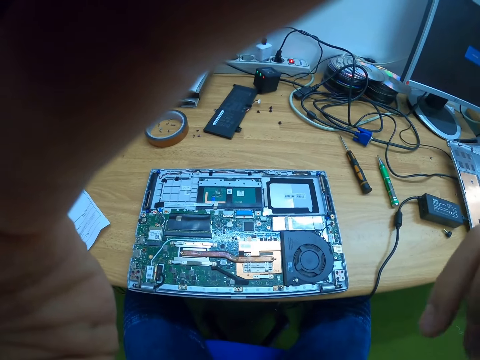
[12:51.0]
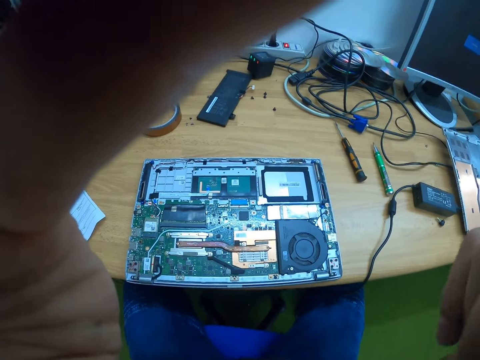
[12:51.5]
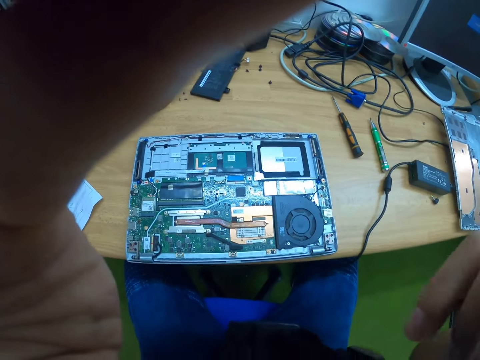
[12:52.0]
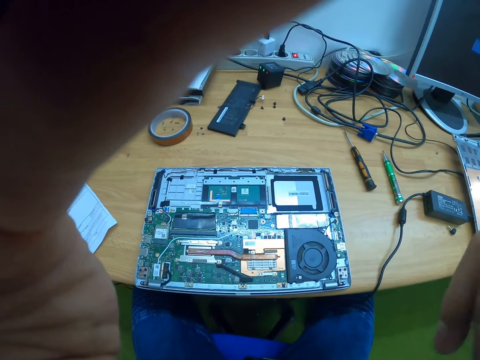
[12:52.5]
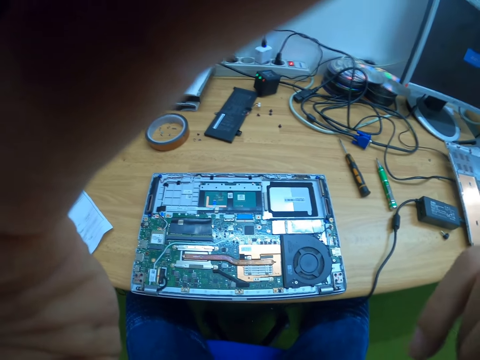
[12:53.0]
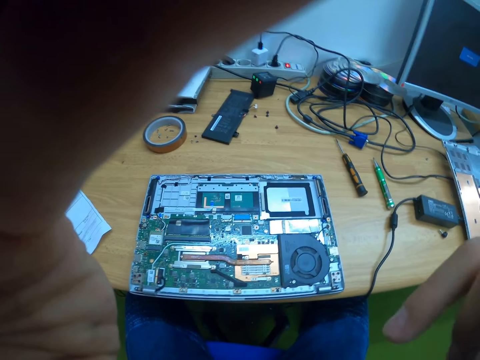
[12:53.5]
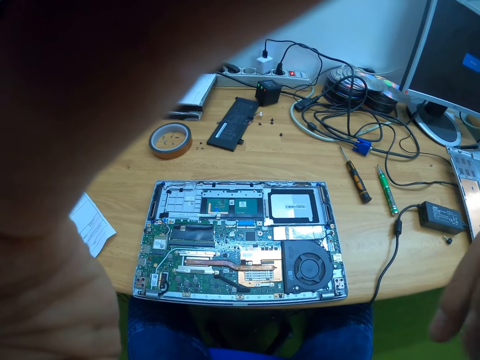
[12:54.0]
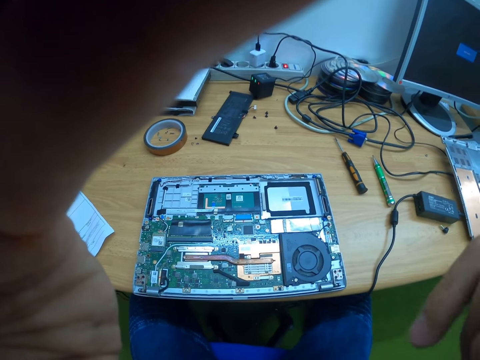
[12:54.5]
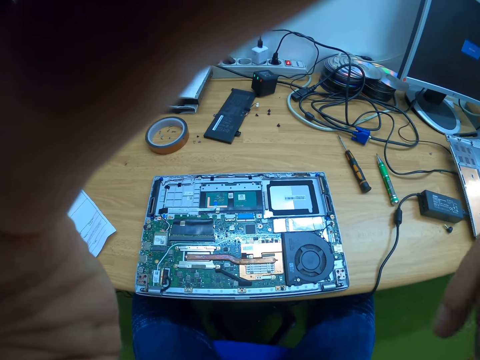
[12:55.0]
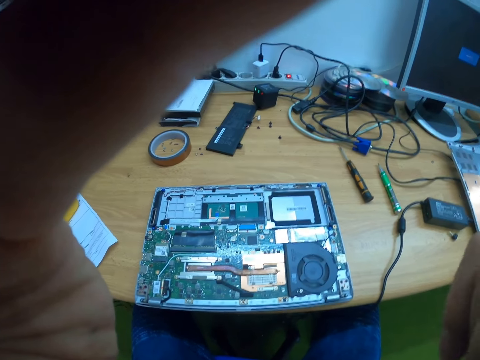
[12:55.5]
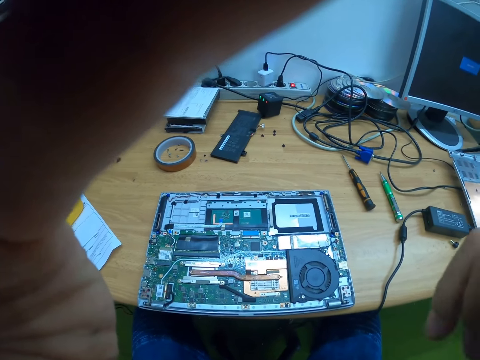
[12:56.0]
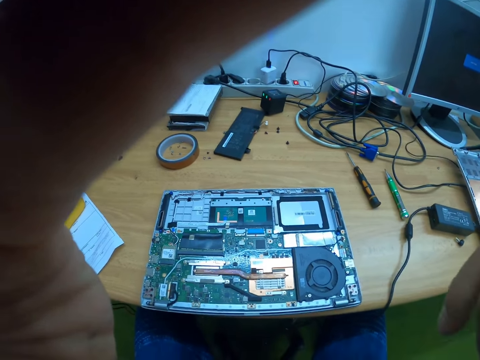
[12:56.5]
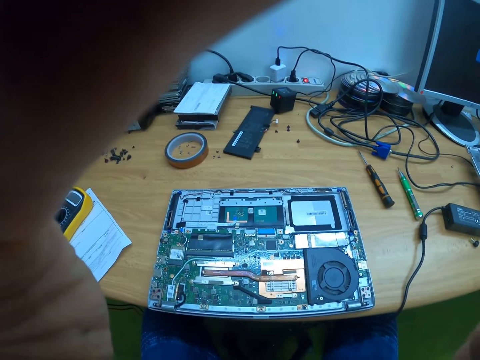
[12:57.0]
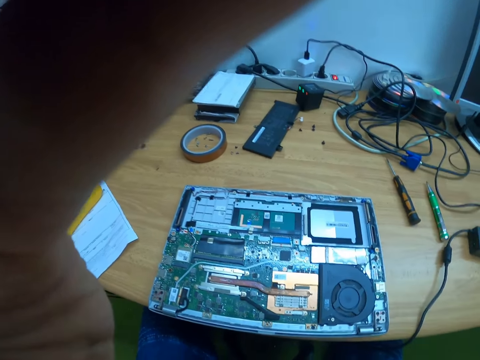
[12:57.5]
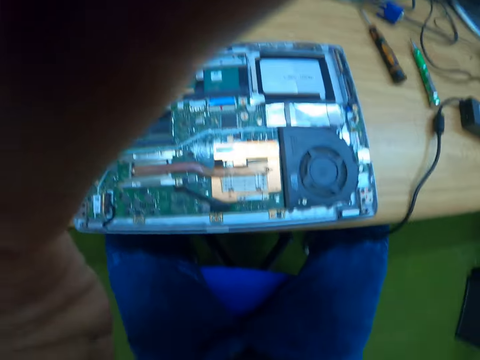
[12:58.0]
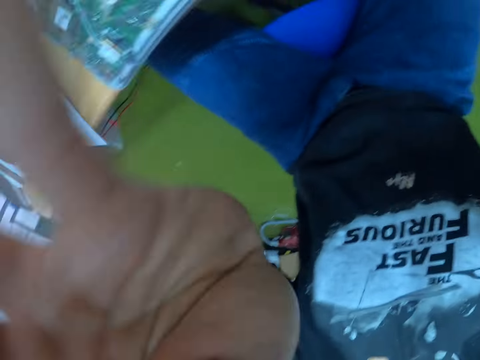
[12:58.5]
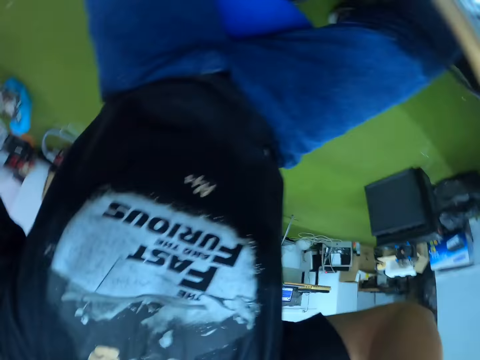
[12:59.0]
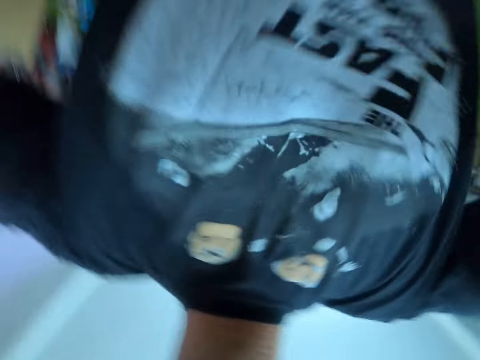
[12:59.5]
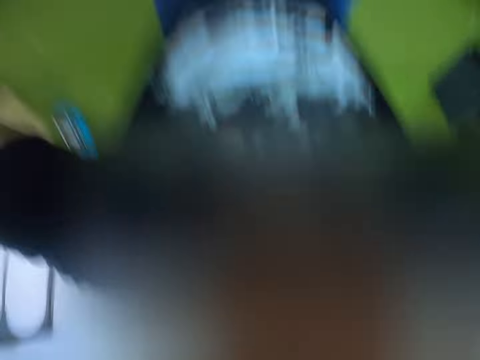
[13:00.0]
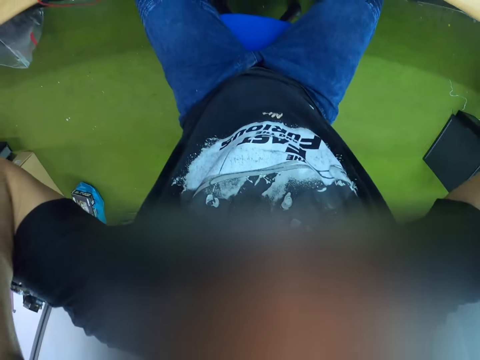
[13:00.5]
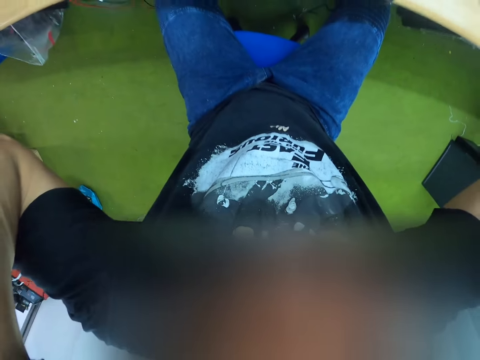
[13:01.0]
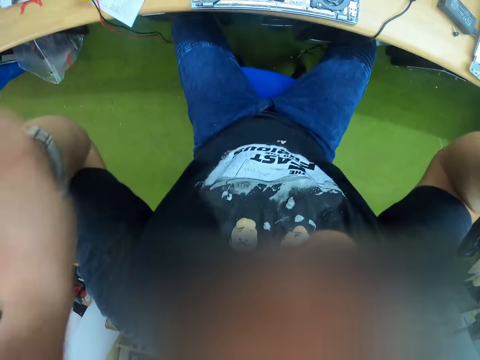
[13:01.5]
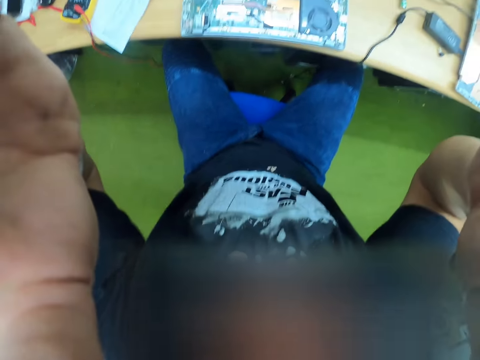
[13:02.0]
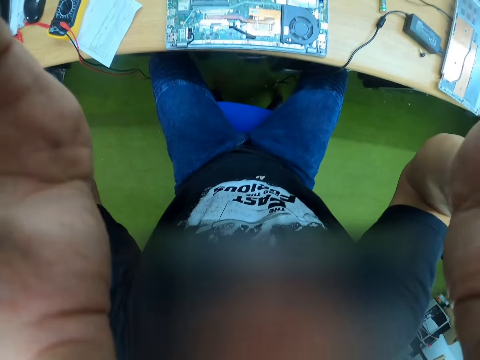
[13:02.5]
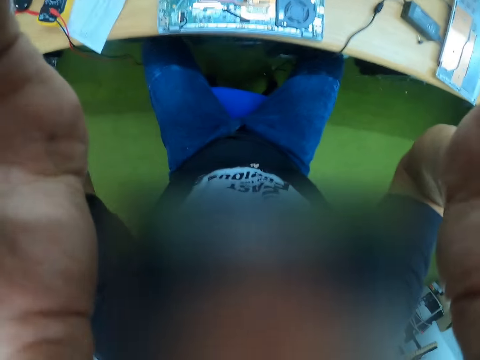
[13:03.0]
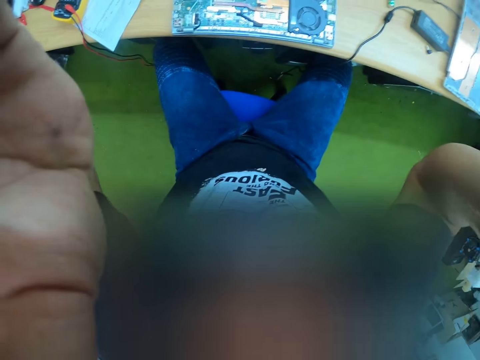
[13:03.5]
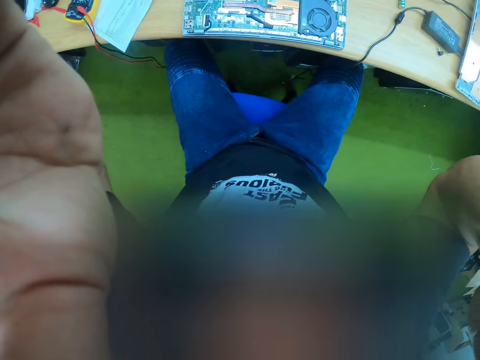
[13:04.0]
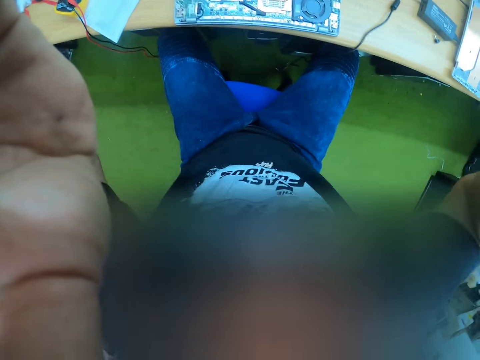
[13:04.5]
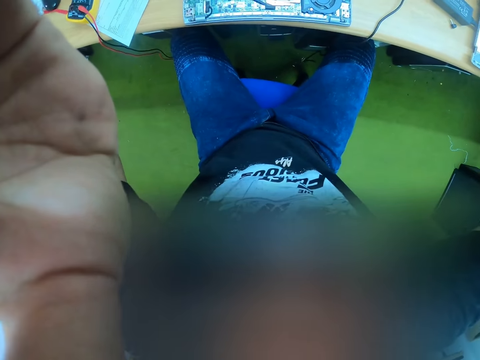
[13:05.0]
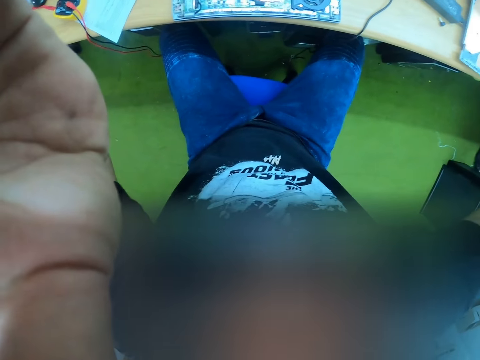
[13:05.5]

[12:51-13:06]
The camera wearer adjusts the camera.

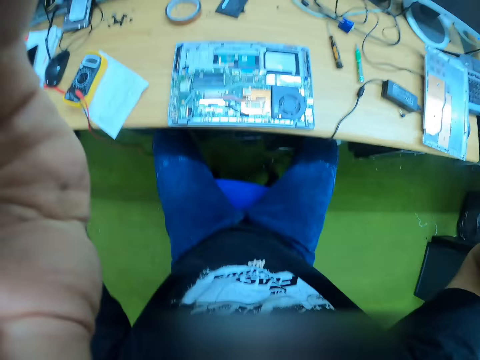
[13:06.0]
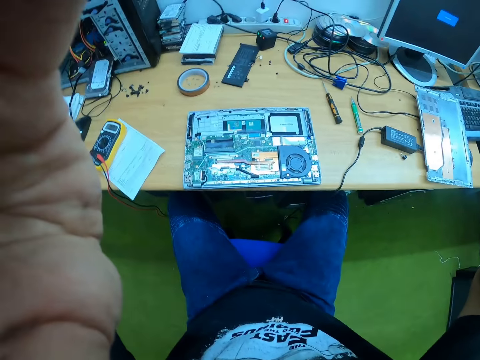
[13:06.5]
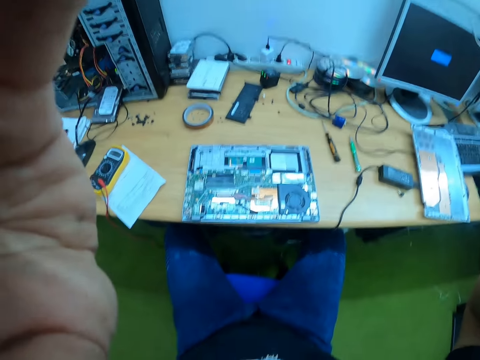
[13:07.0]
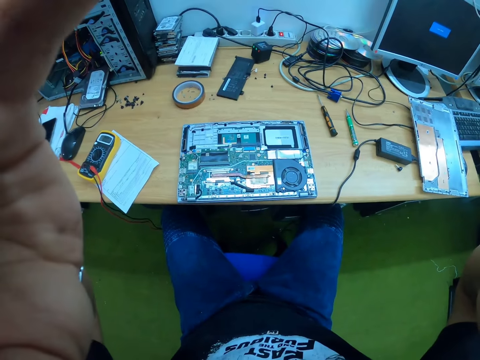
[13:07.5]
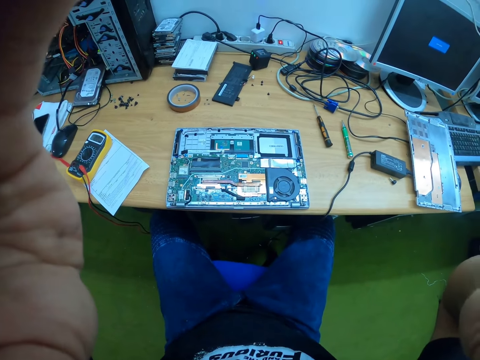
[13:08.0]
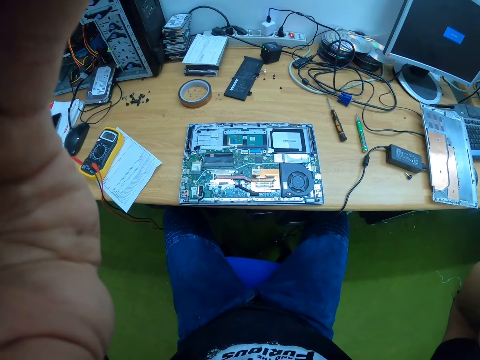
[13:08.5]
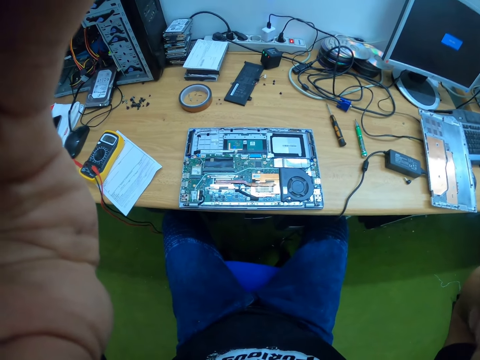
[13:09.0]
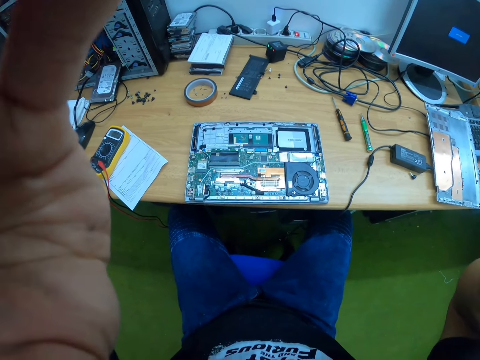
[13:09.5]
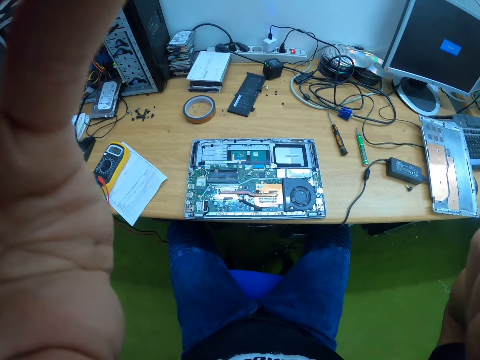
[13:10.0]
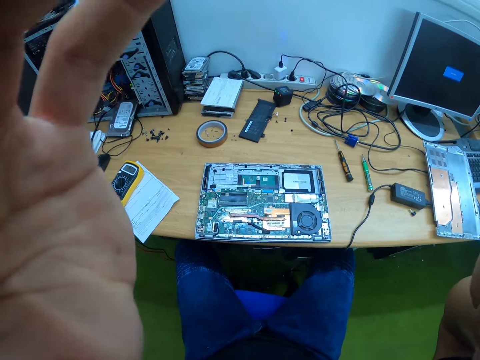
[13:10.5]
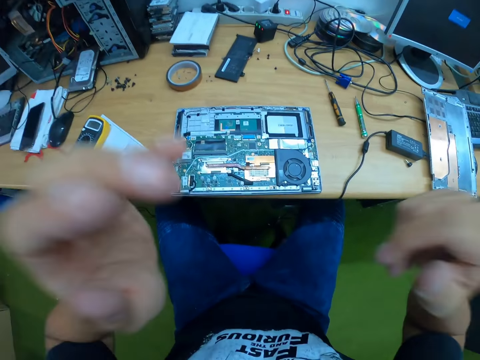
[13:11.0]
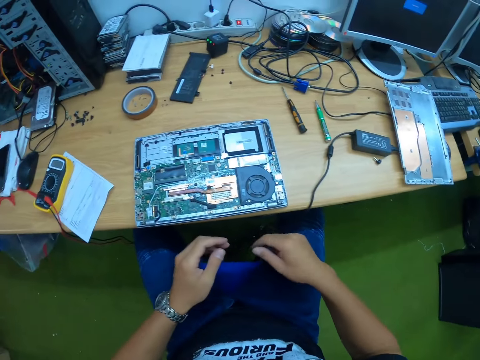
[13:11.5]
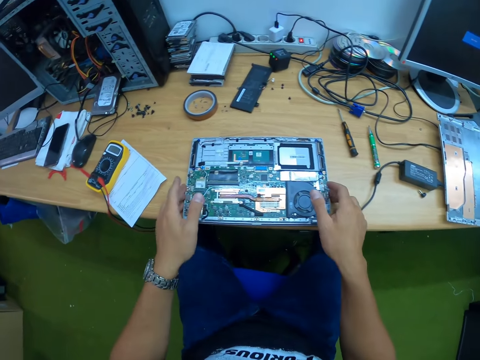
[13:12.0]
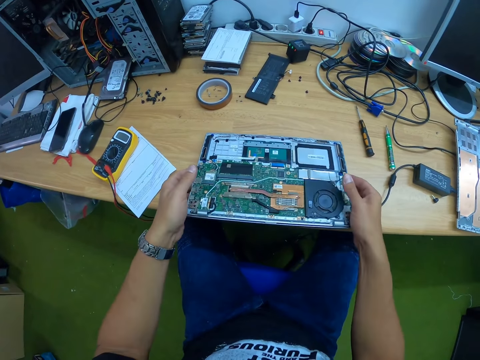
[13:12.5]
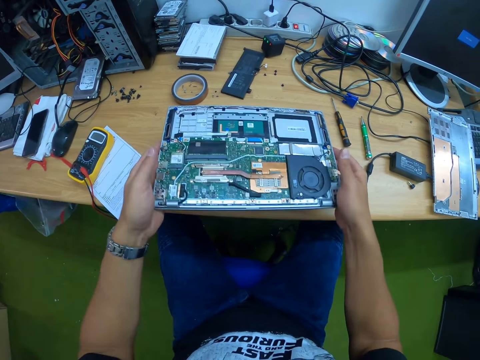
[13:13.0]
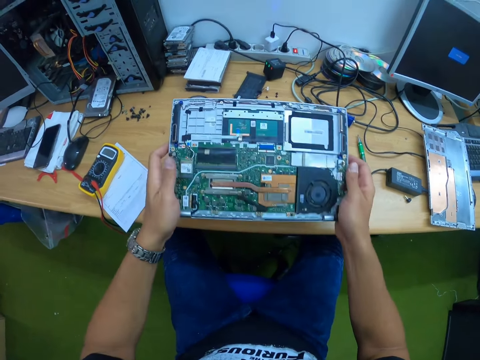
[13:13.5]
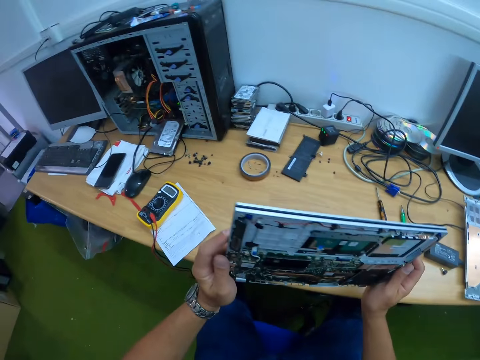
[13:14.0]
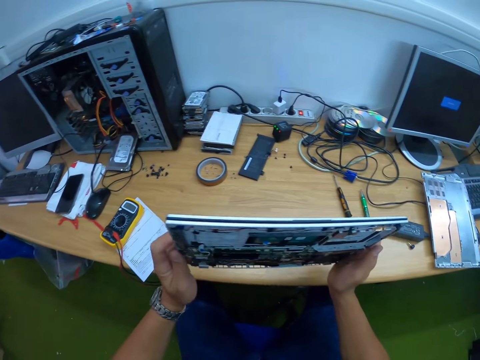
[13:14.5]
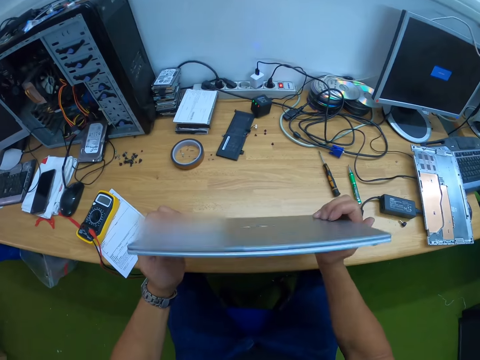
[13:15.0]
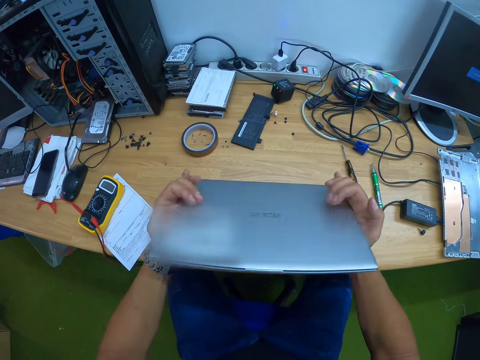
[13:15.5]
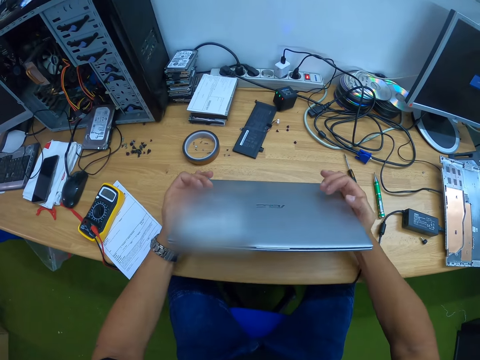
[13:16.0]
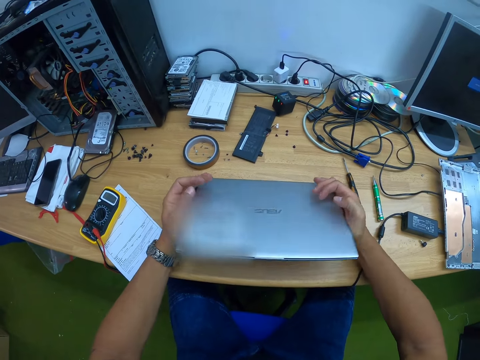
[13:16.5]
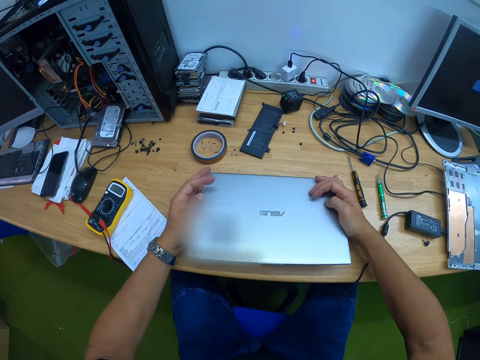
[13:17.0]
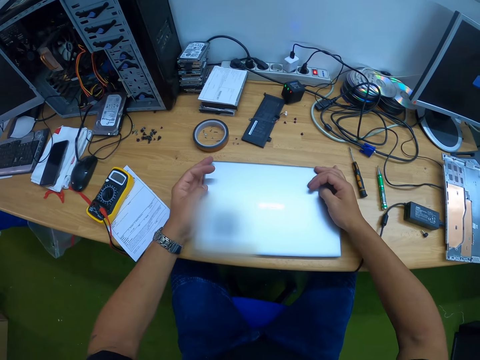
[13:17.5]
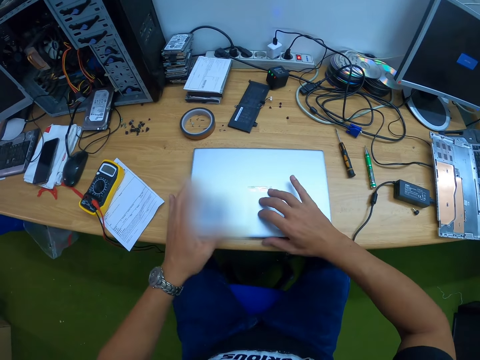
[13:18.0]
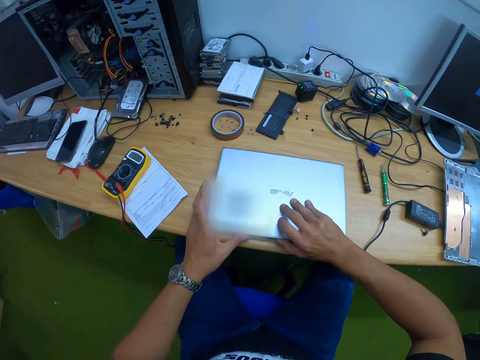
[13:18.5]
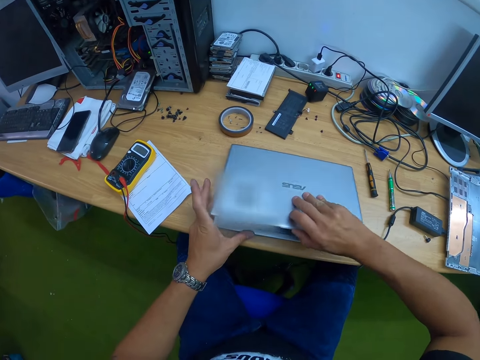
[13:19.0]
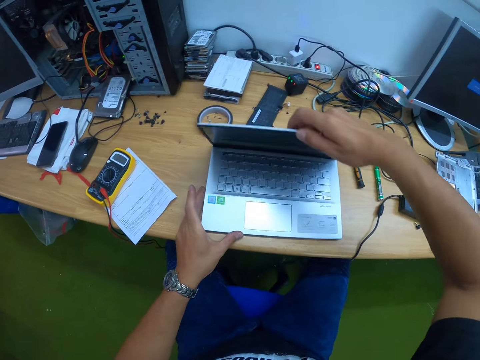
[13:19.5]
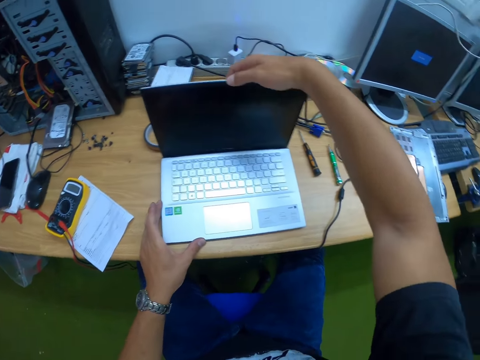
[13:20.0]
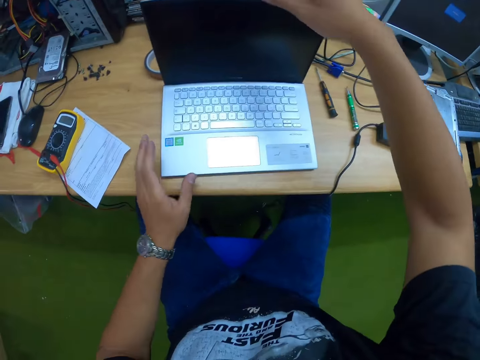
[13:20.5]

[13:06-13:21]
The camera wearer places both hands on the laptop. He flips over the laptop with both hands. He opens the laptop's lid with his right hand.
